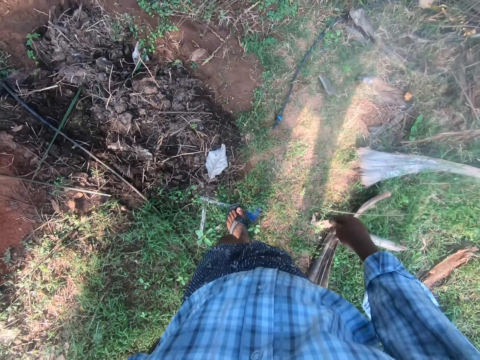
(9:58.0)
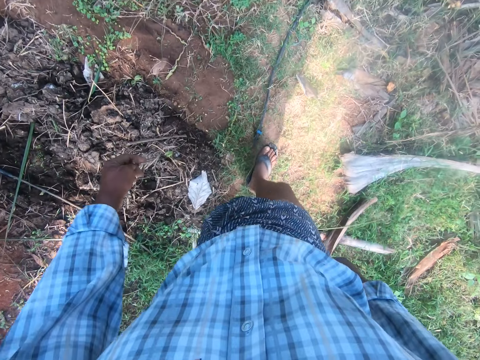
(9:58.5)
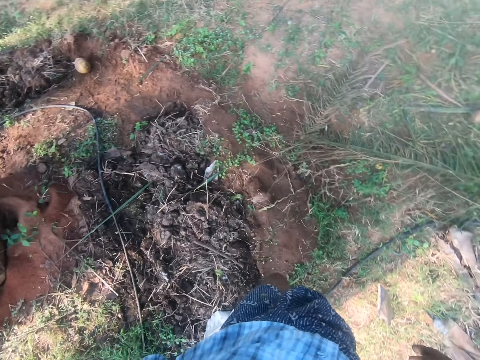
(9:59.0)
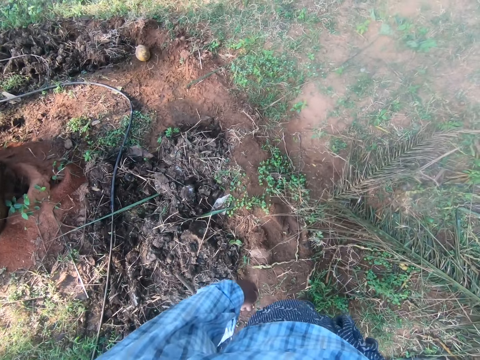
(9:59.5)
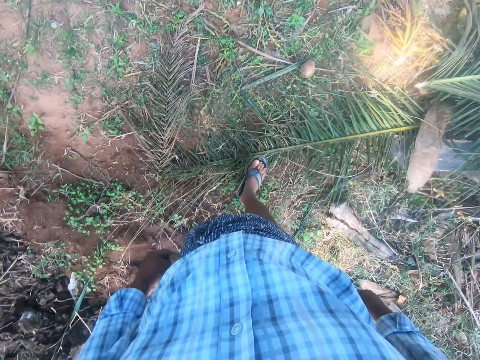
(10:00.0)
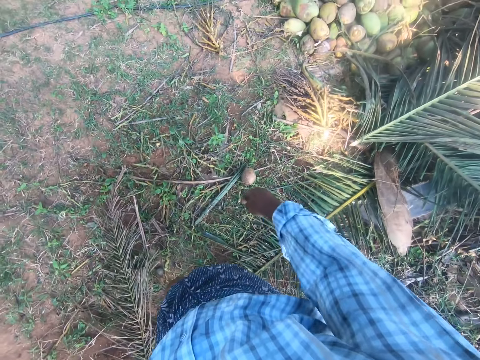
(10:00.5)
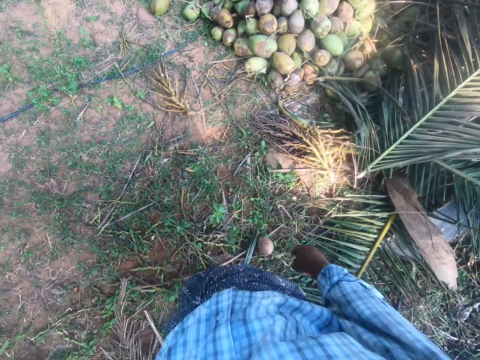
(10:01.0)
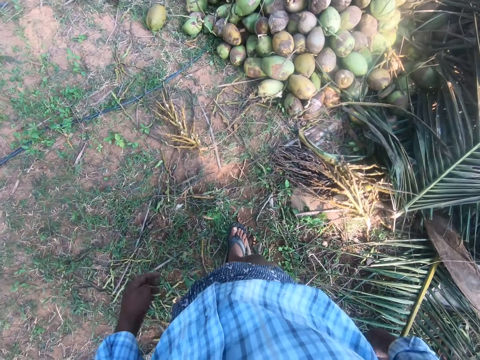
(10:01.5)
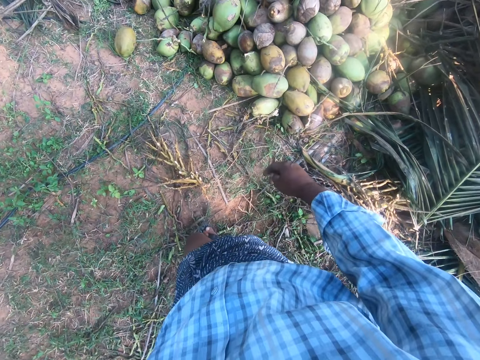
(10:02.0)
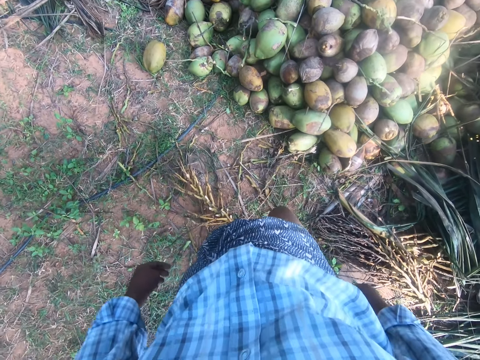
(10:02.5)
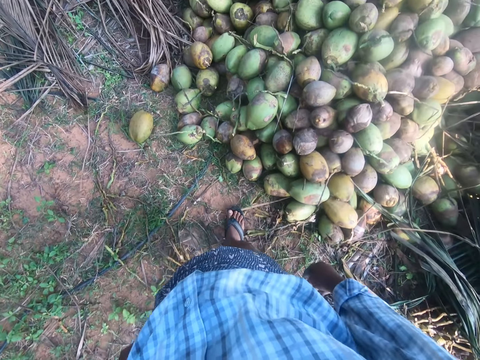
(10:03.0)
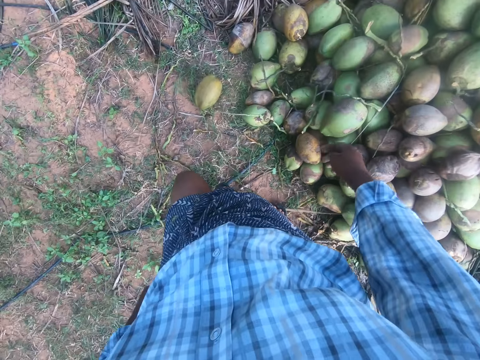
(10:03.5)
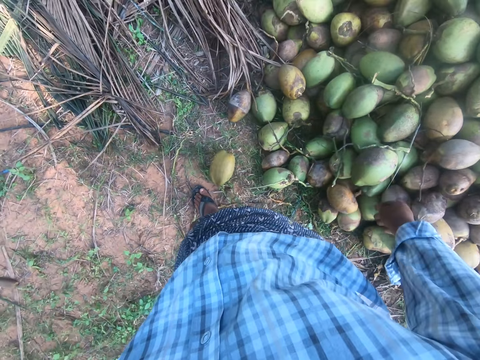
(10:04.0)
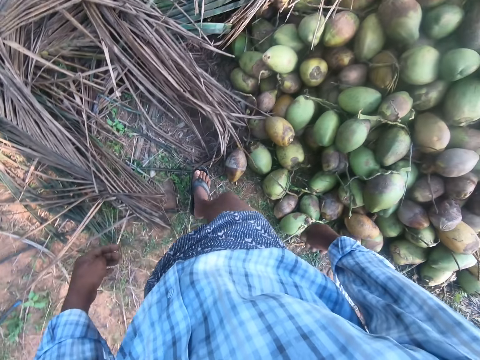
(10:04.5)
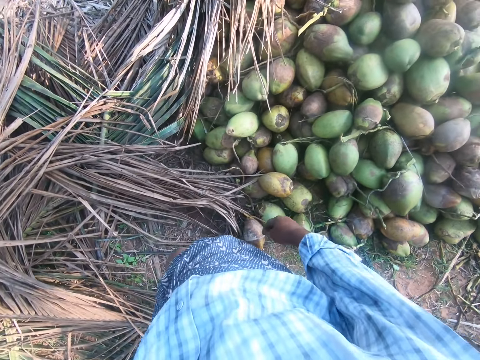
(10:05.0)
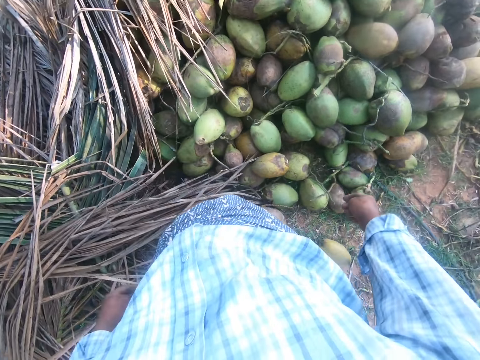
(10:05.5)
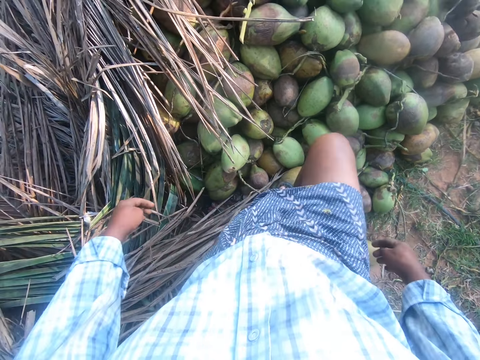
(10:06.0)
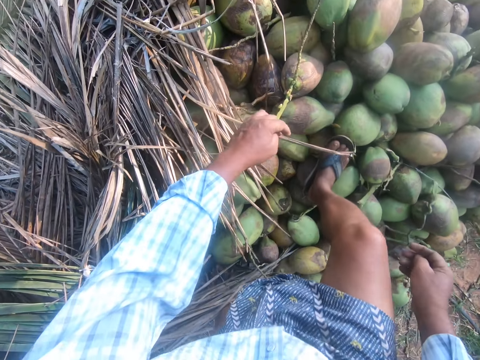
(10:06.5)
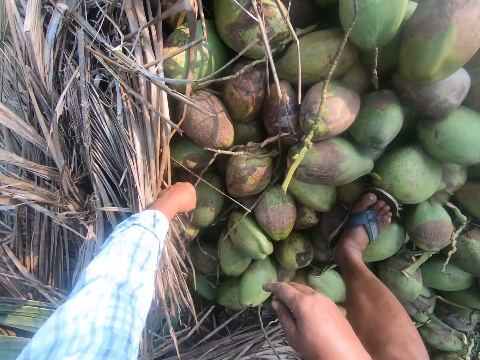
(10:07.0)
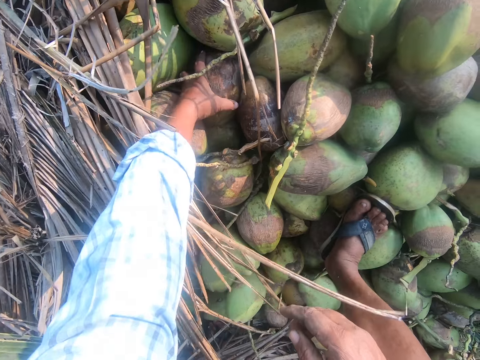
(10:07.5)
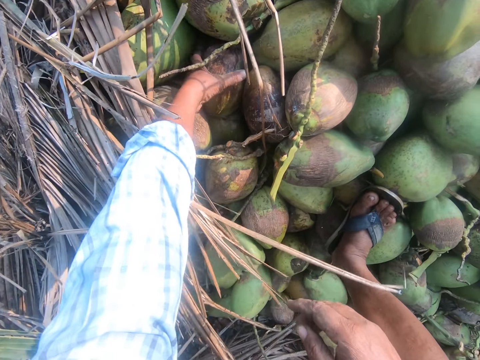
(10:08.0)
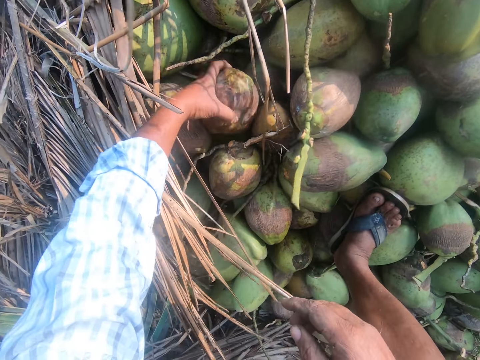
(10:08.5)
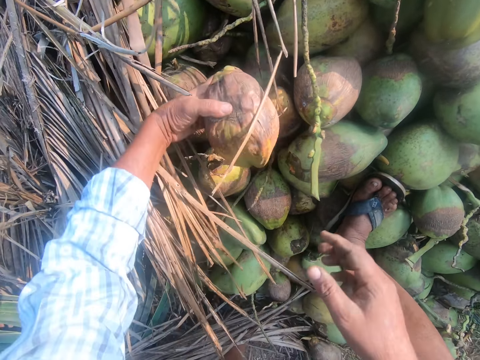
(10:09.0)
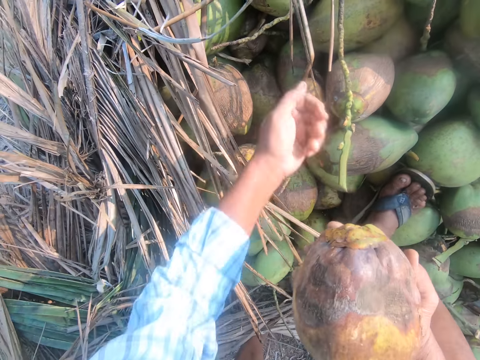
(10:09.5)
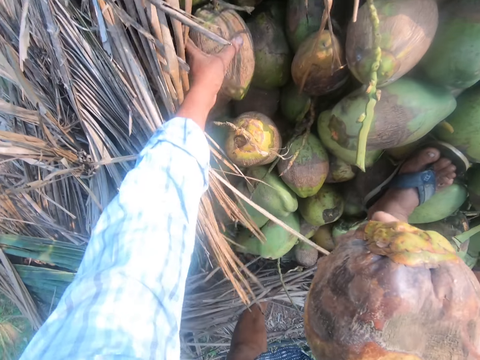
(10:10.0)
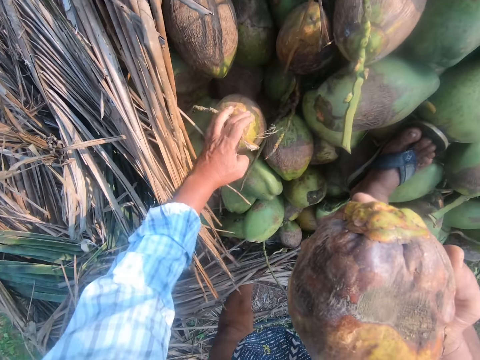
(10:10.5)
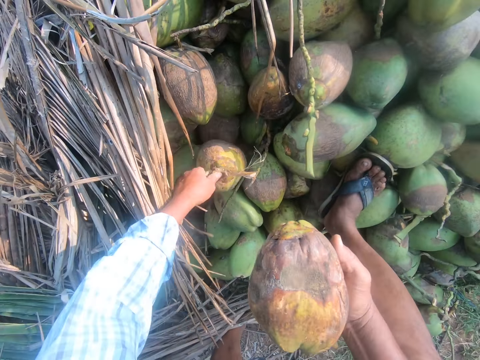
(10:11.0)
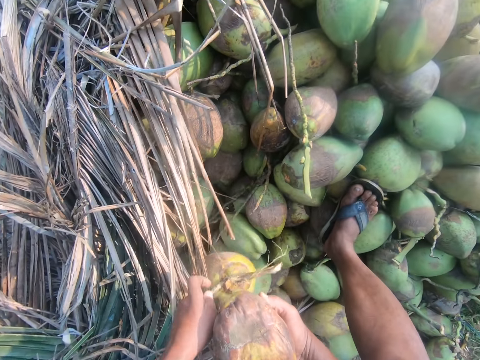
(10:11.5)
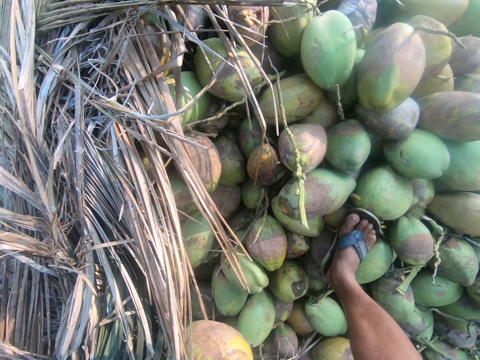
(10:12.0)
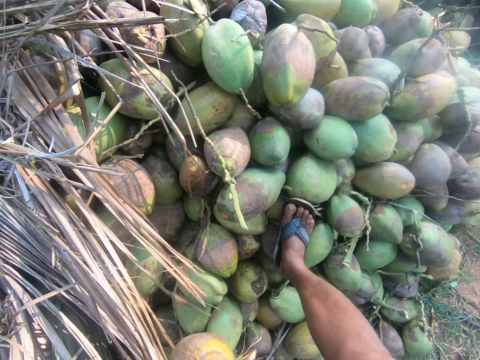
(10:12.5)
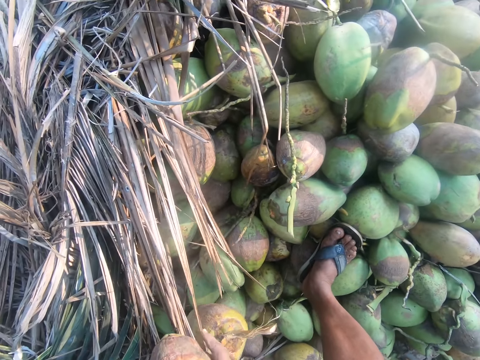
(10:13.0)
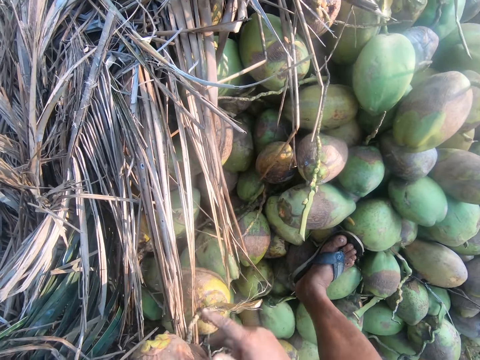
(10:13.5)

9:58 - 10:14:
The camera wearer steps on a coconut branch. He walks around the field. He steps on the coconut fruits. He pushes the coconut leaves aside. He picks up a coconut fruit with his hand from the heap of coconuts. He switches the coconut to the other hand. He pushes the coconut leaves aside. He holds a coconut fruit with his hand. He pulls his hand off the coconut. He picks up a coconut fruit with his hand.

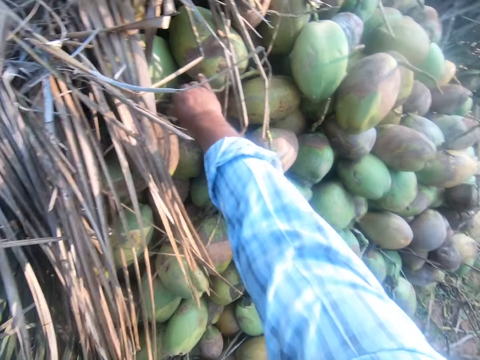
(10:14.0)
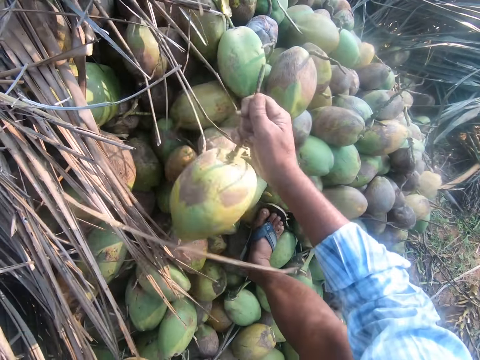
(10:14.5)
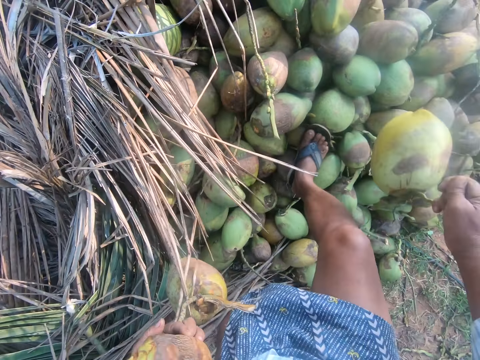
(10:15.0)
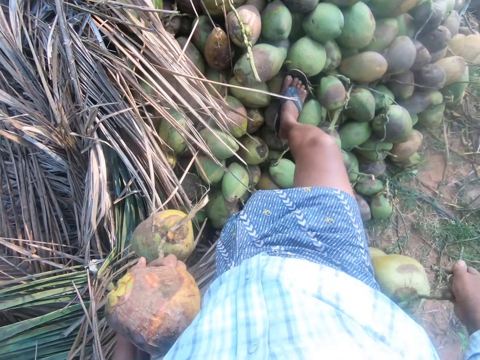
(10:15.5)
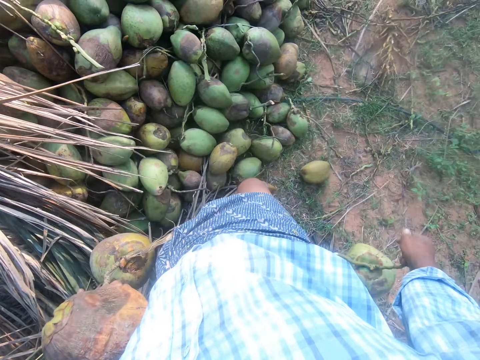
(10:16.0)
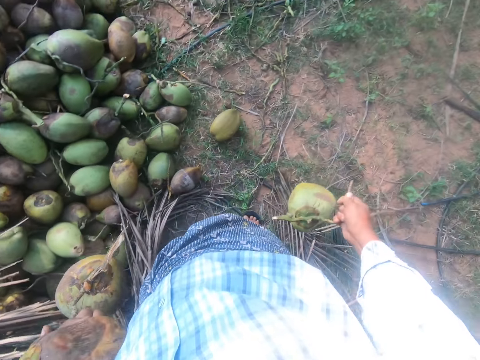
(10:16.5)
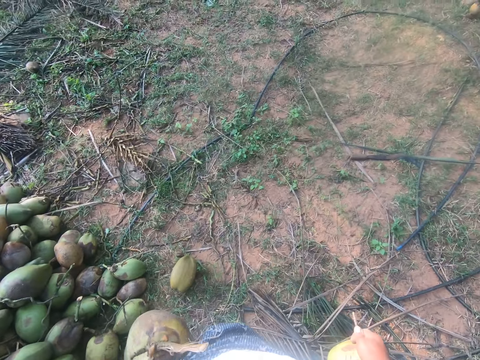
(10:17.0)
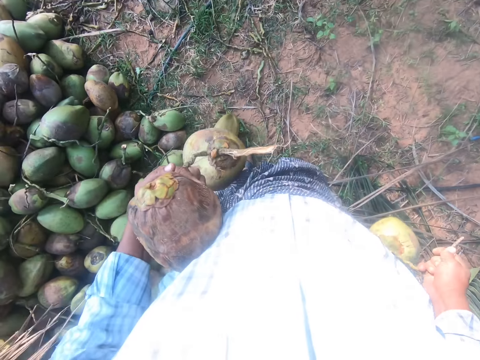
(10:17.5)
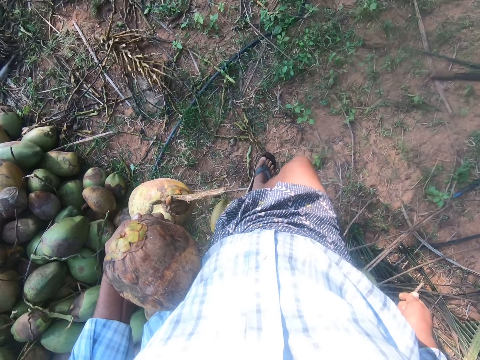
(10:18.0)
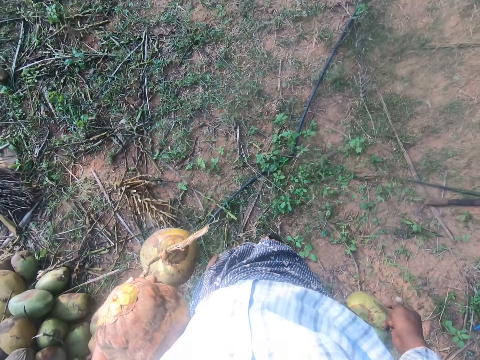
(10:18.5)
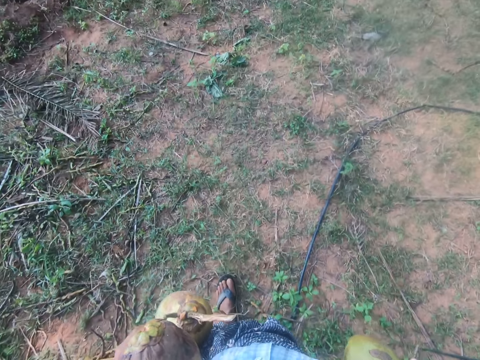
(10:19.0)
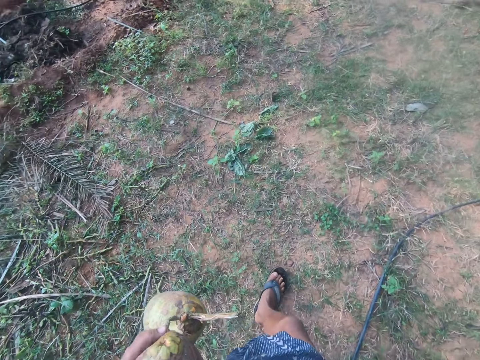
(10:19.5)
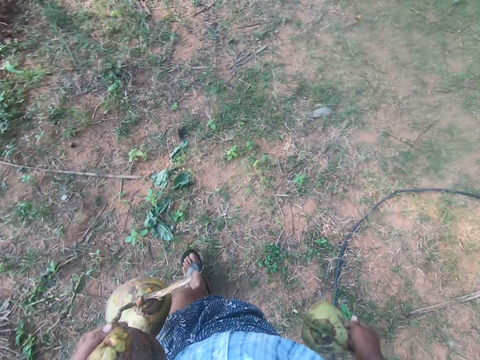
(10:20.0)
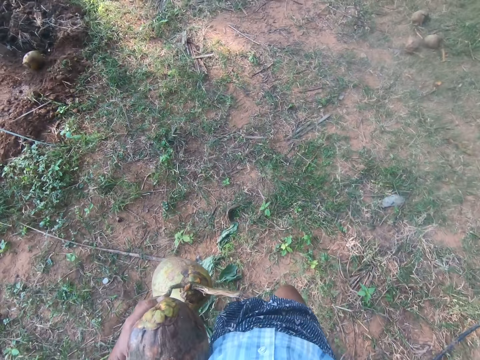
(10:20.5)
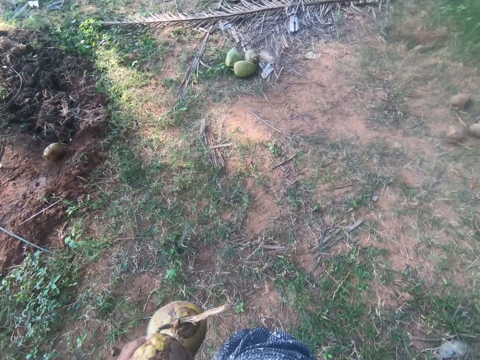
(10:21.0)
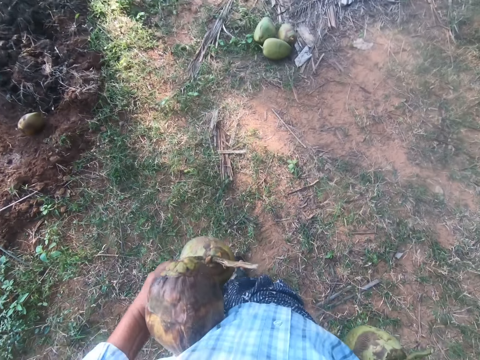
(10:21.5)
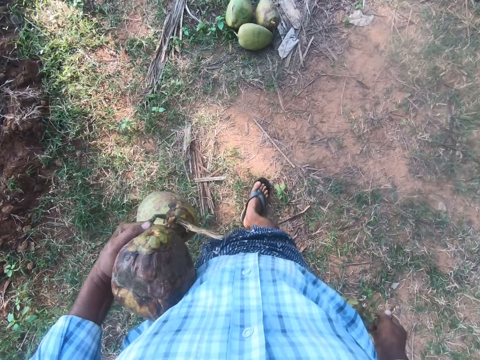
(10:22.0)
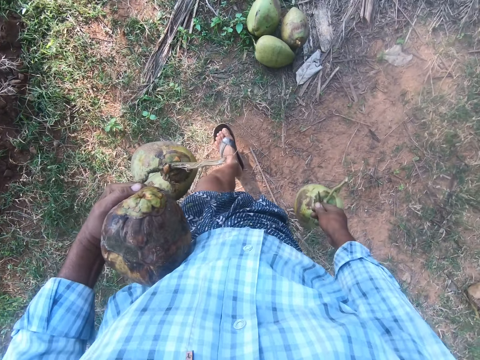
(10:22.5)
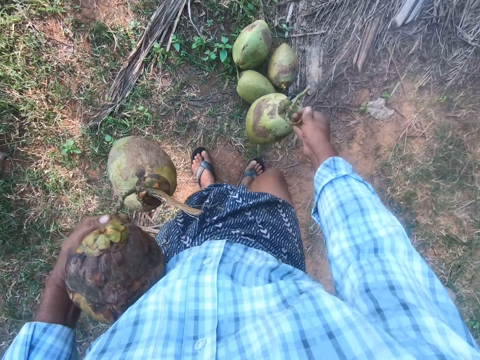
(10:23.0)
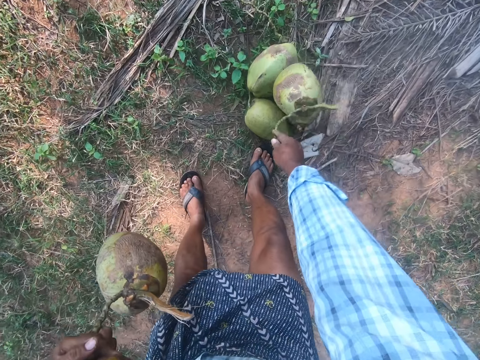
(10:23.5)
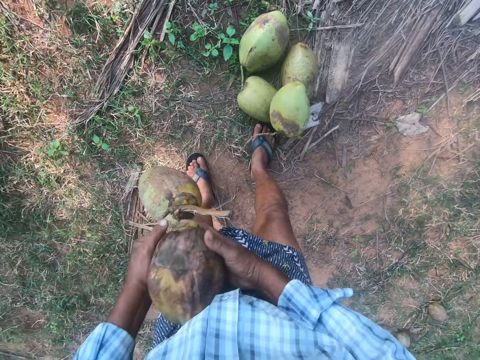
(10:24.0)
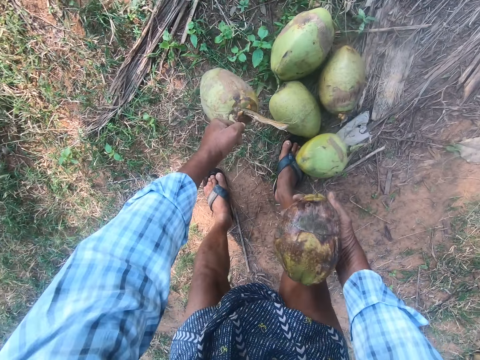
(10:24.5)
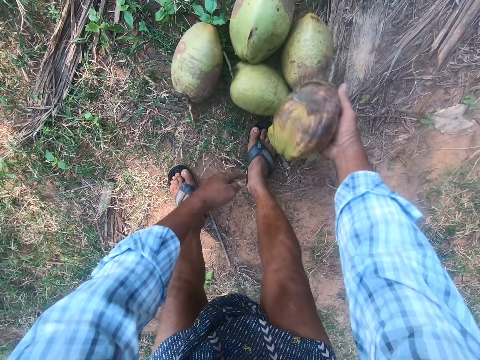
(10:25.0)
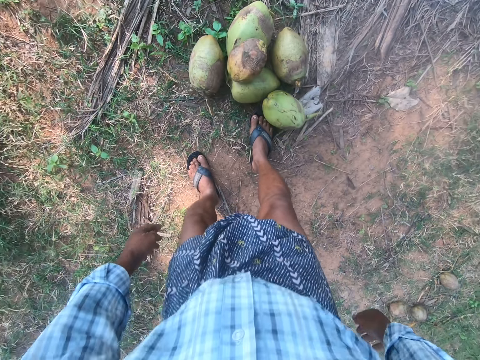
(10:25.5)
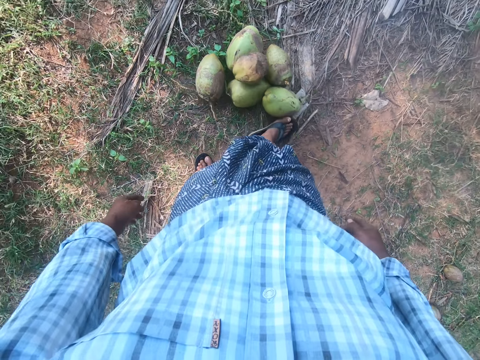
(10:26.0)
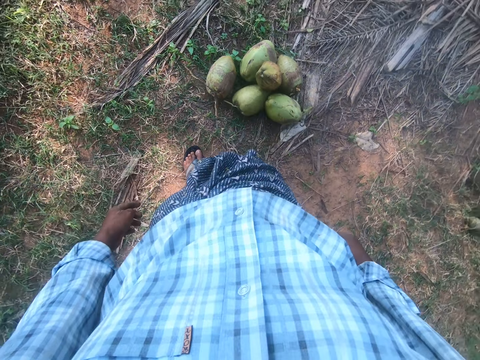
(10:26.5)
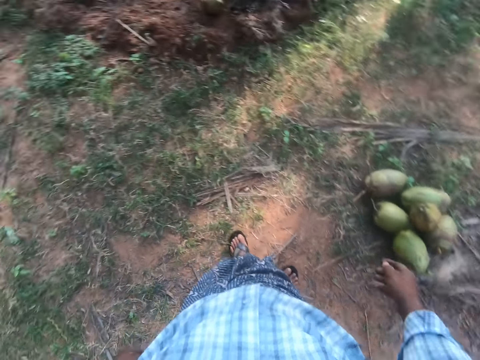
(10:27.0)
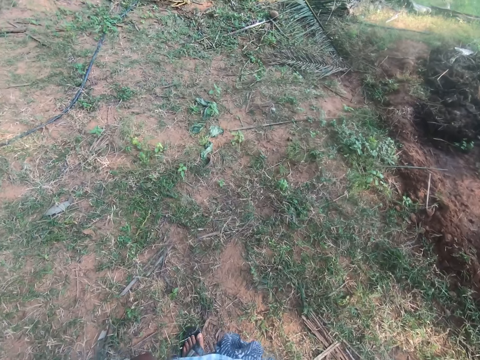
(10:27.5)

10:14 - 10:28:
The camera wearer picks up a coconut fruit with his hand. He stands up. He steps off the coconut fruits. He walks away from the heap of coconuts. He bends. He puts the coconut on the coconuts. He drops the coconut on the ground. He puts the coconut on the coconuts. He stands up. He pushes the coconuts with his leg. He walks away from the coconuts.
